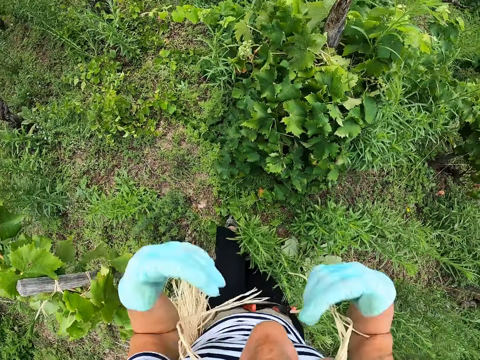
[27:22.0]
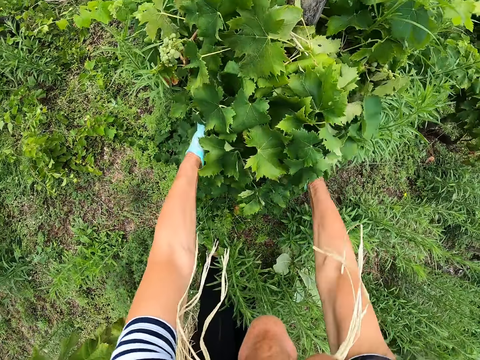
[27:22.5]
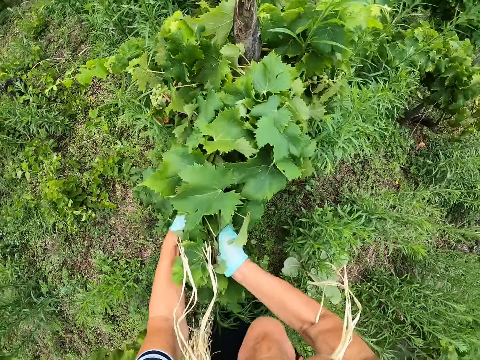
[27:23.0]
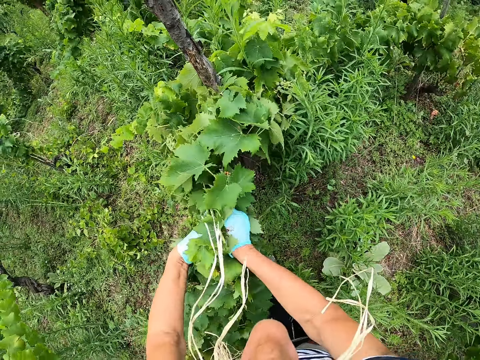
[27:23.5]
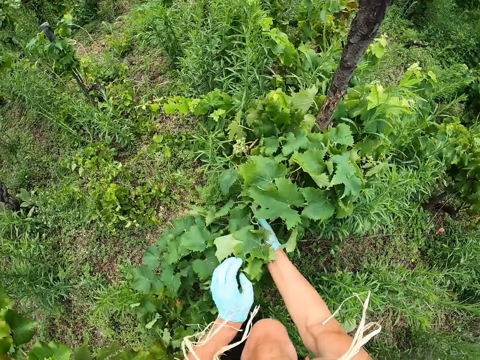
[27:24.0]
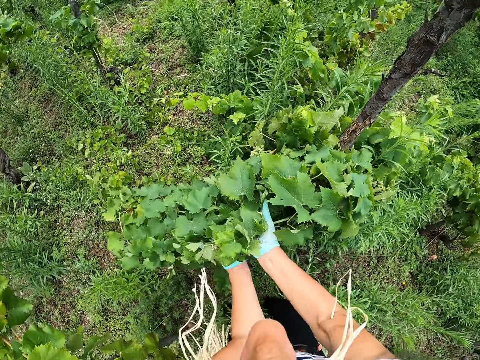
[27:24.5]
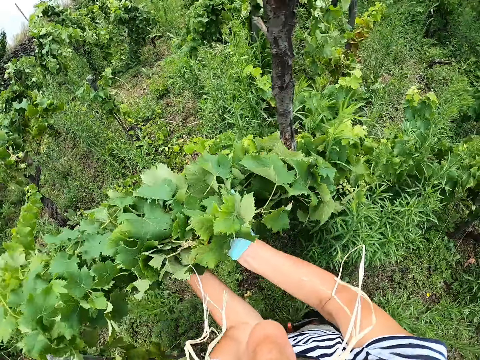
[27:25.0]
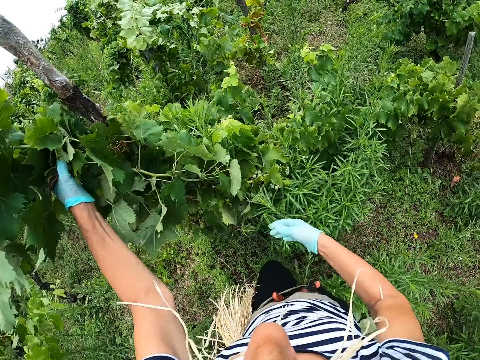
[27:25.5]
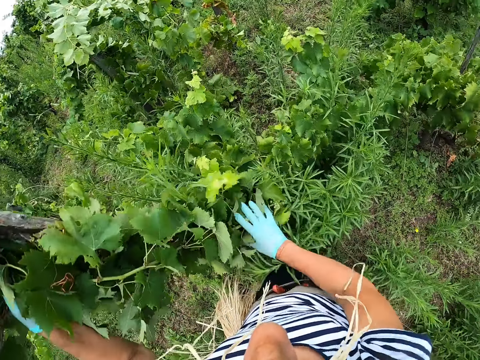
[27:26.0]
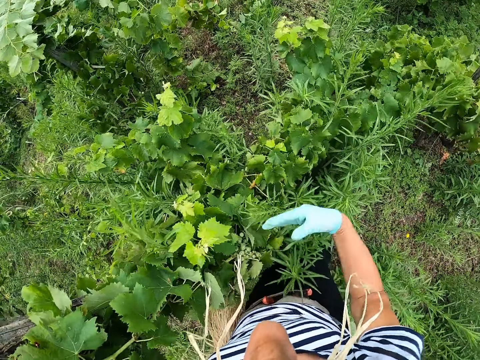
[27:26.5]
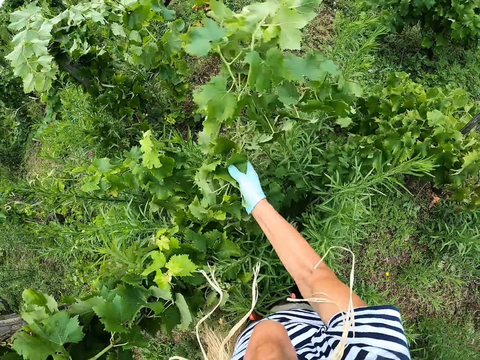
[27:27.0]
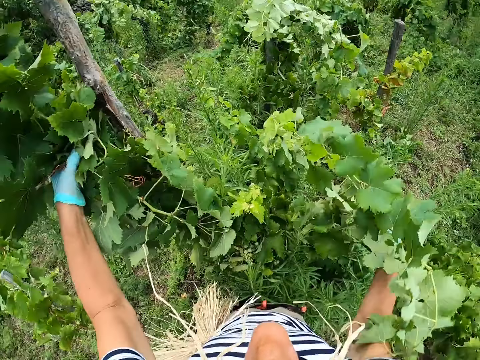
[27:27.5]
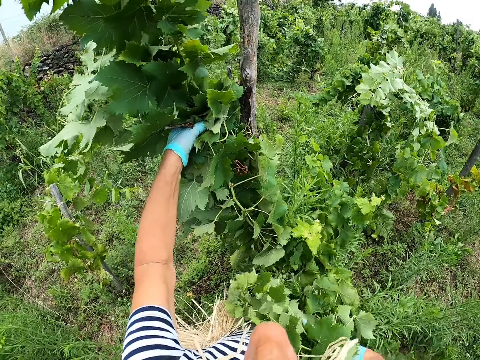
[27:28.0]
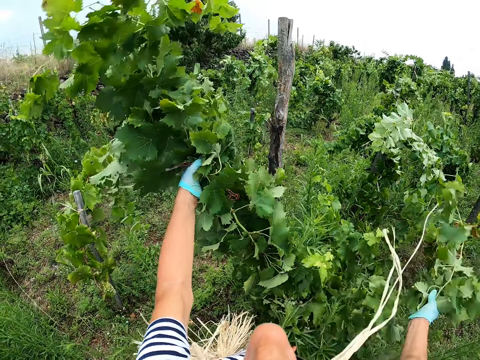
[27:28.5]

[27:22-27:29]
The camera wearer moves around. They adjust the leaves on the wood. They lift up the tree leaves.

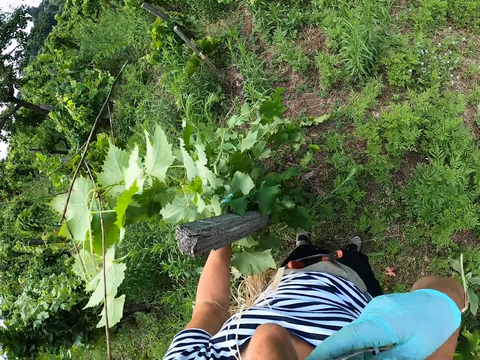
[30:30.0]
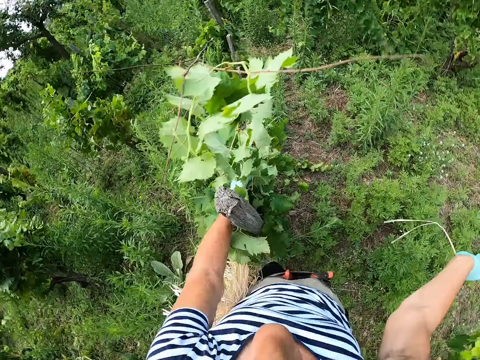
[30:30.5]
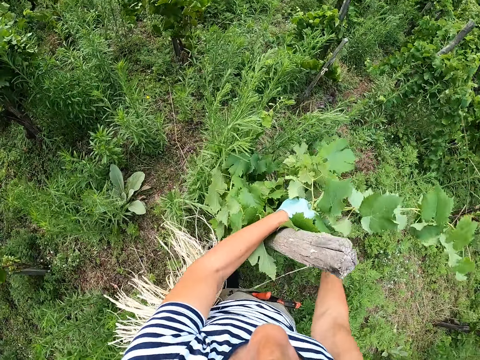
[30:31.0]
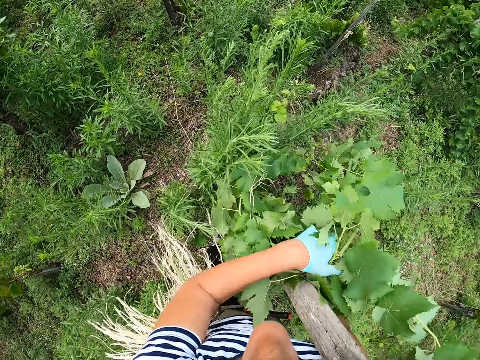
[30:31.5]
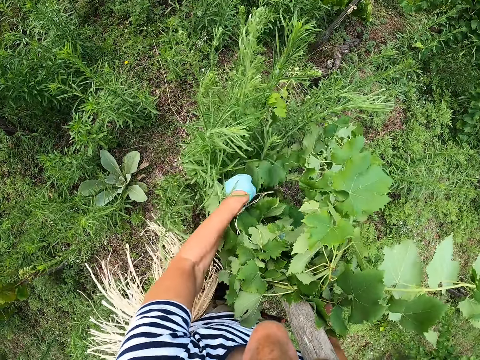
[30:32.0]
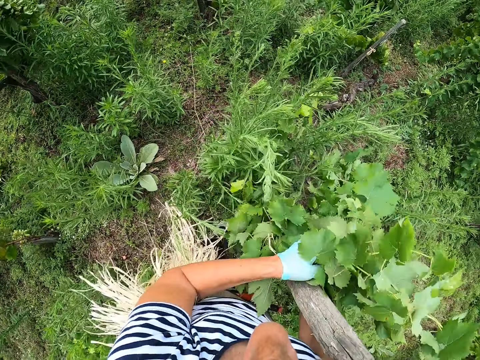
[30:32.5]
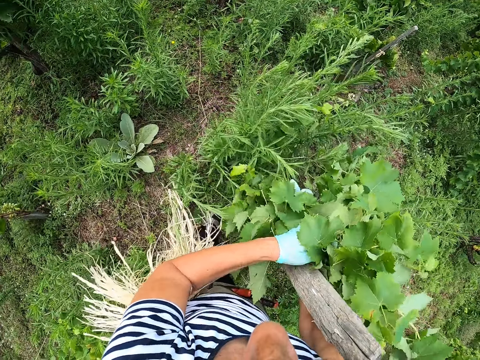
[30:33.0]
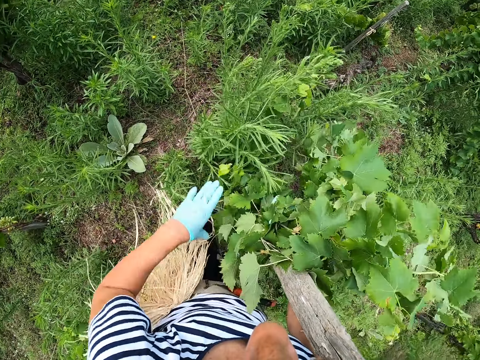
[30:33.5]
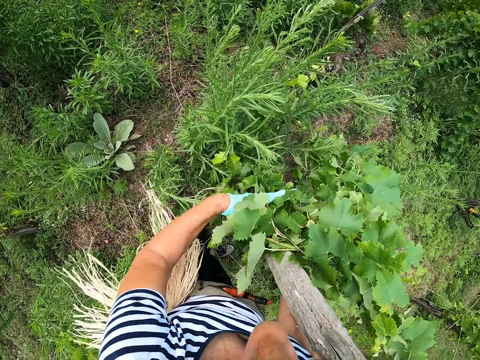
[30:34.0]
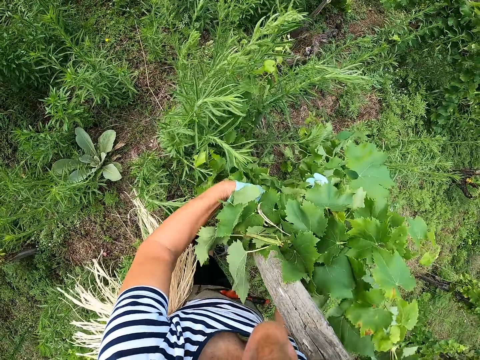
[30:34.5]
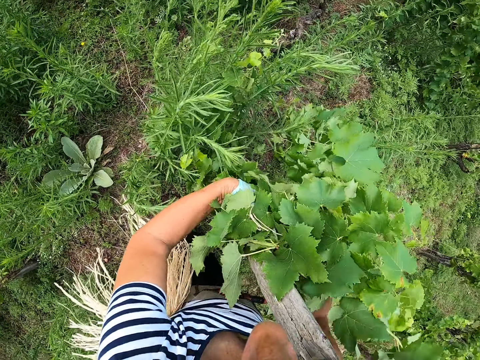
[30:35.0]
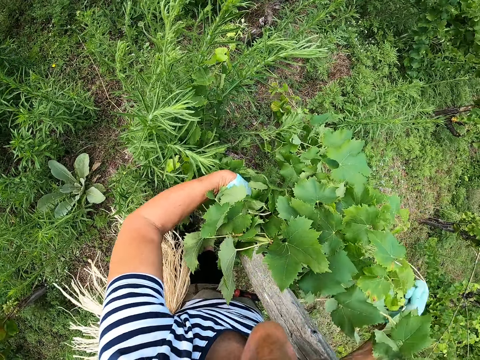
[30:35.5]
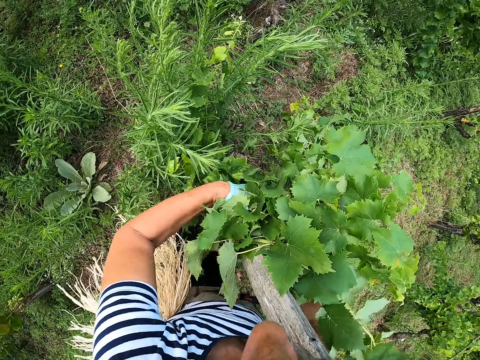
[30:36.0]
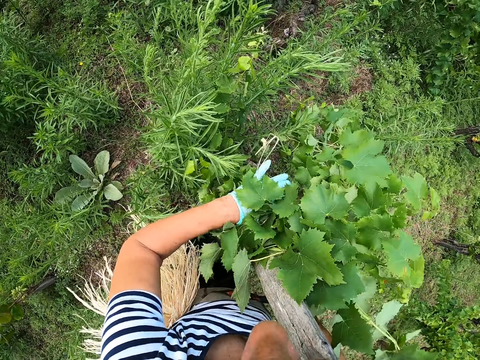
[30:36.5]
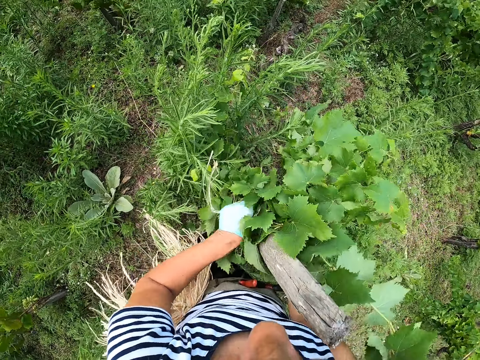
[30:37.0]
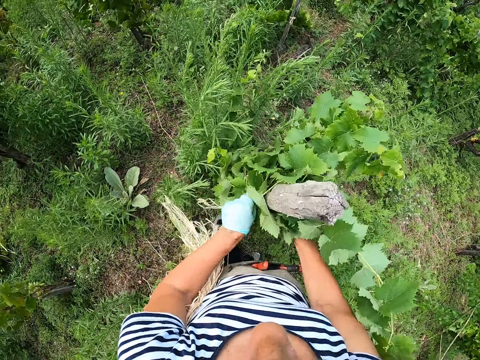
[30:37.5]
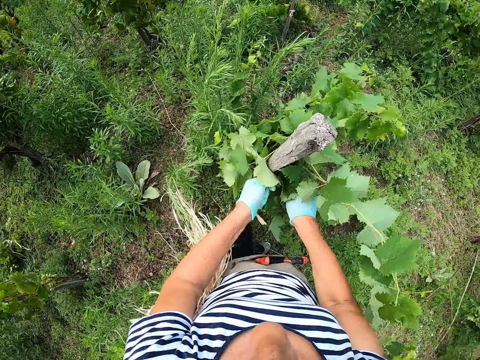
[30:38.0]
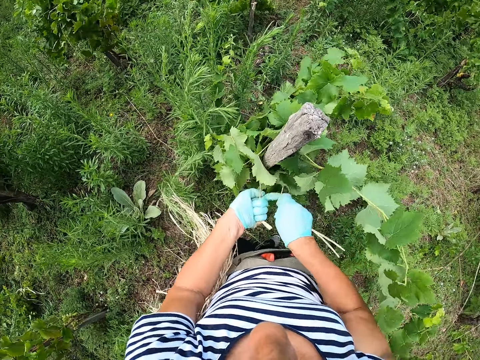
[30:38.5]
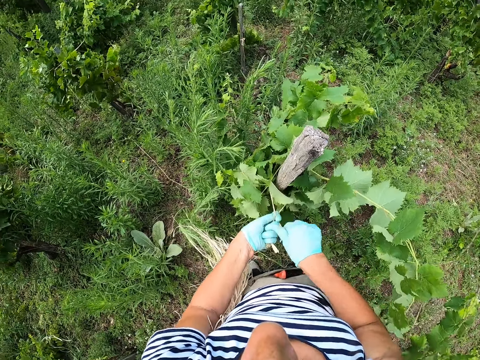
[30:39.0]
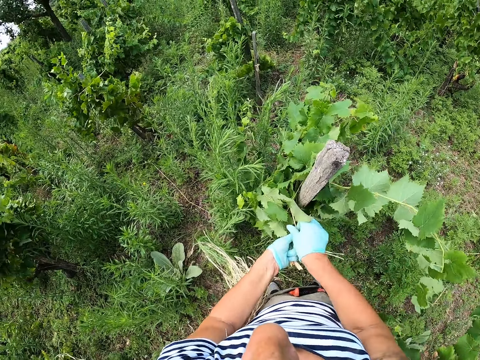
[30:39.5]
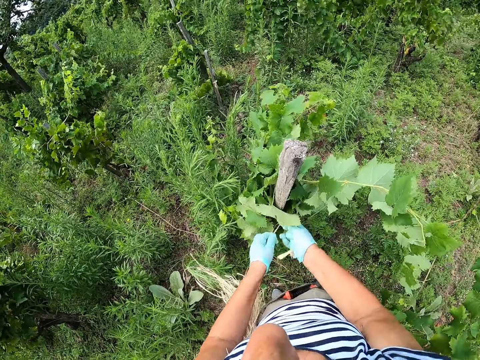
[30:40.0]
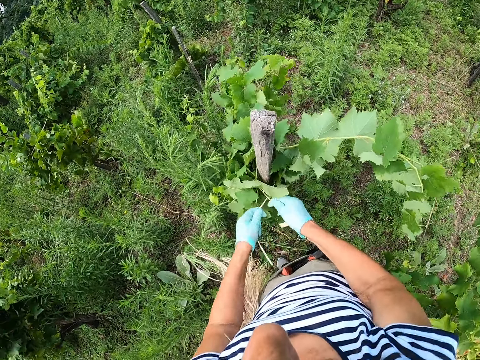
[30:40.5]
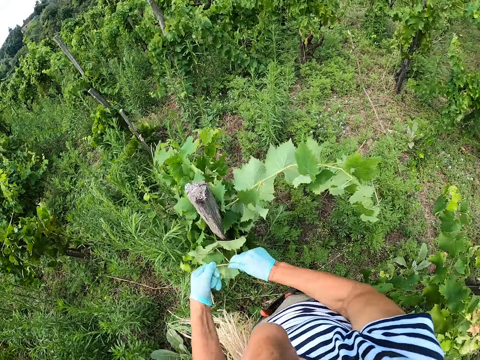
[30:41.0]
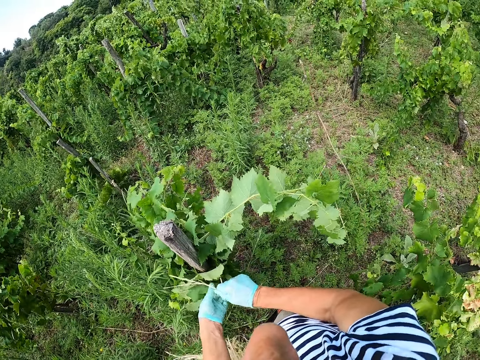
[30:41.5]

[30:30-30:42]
The camera wearer adjusts the leaves. They tie the leaves.

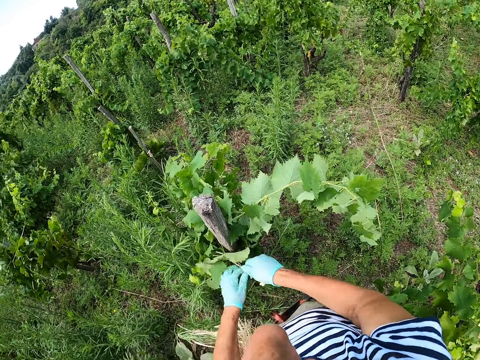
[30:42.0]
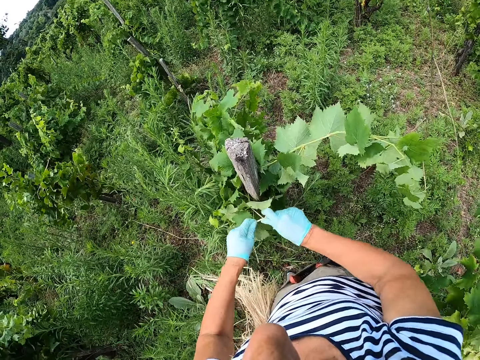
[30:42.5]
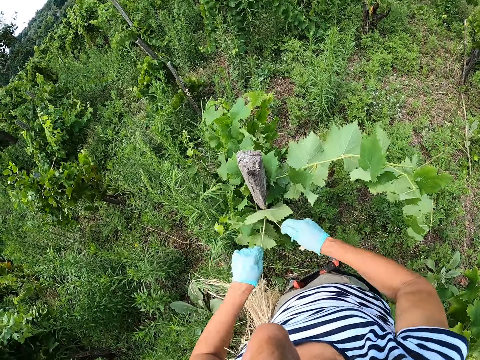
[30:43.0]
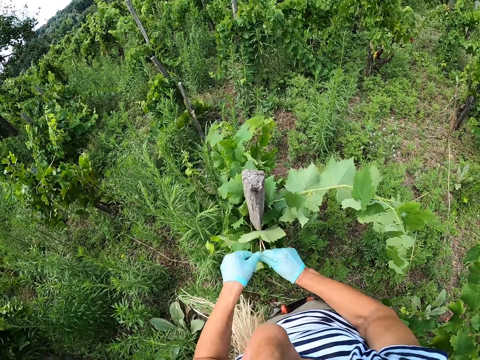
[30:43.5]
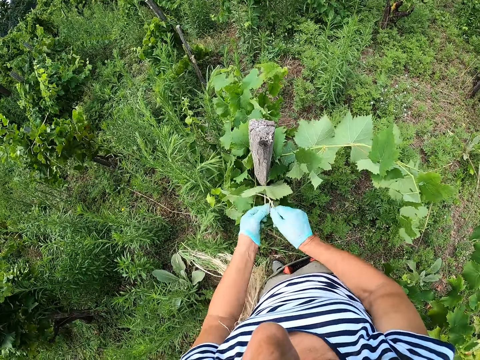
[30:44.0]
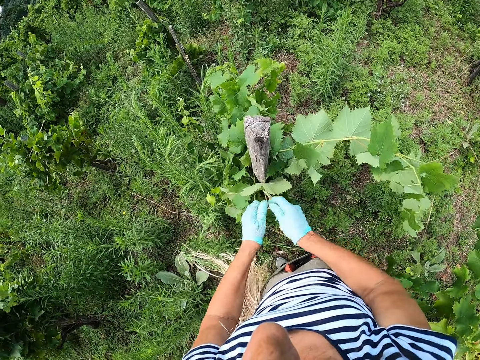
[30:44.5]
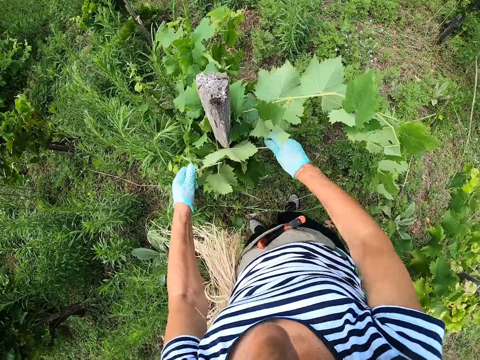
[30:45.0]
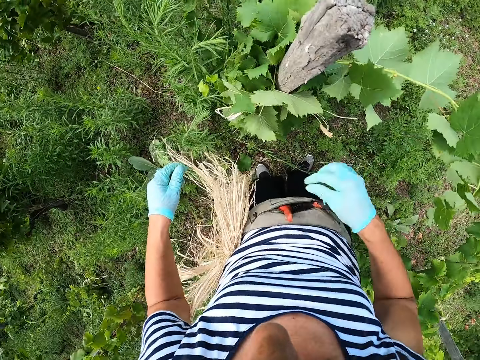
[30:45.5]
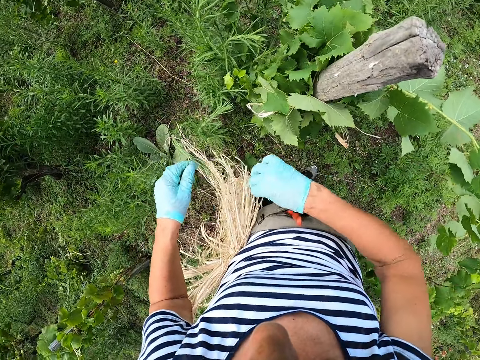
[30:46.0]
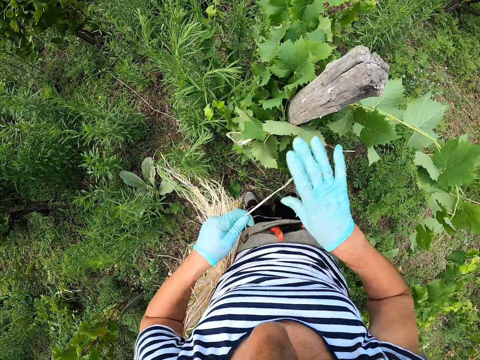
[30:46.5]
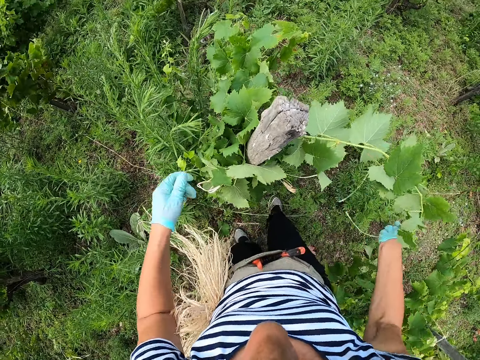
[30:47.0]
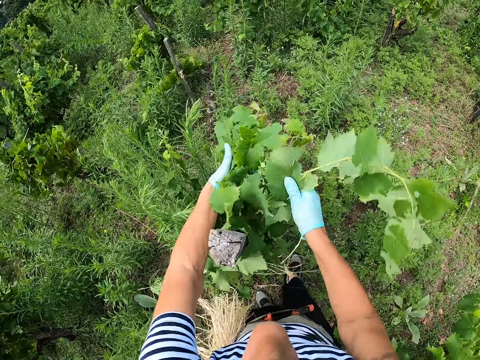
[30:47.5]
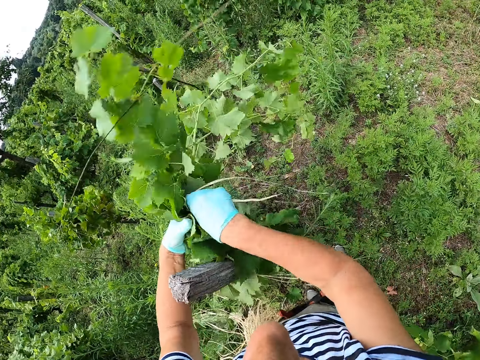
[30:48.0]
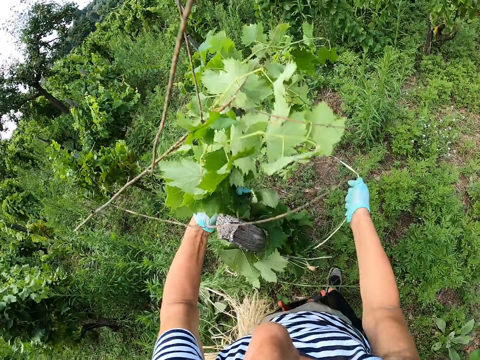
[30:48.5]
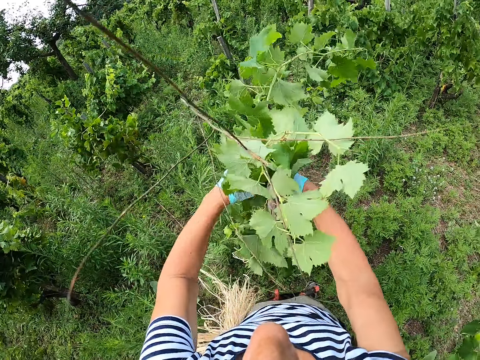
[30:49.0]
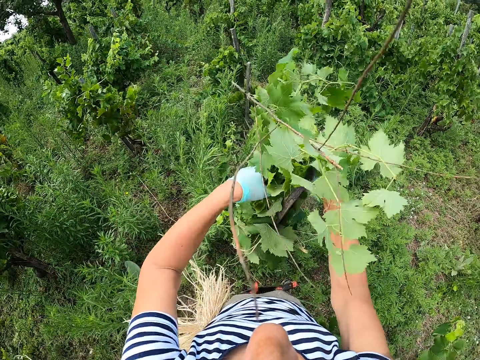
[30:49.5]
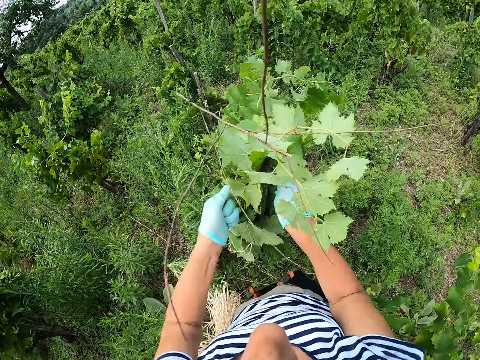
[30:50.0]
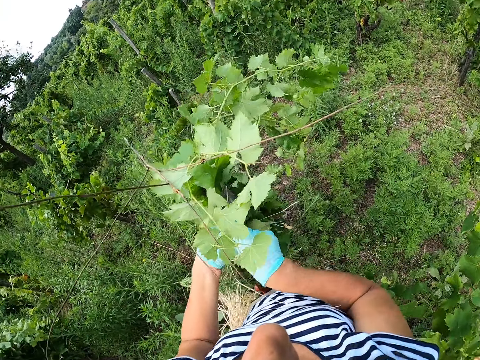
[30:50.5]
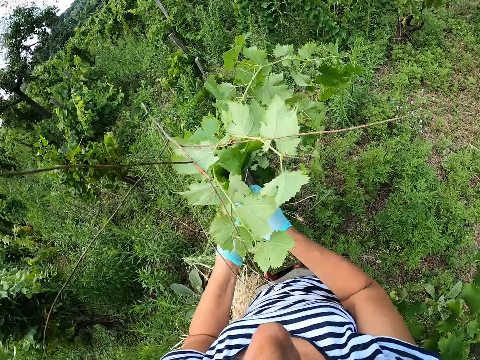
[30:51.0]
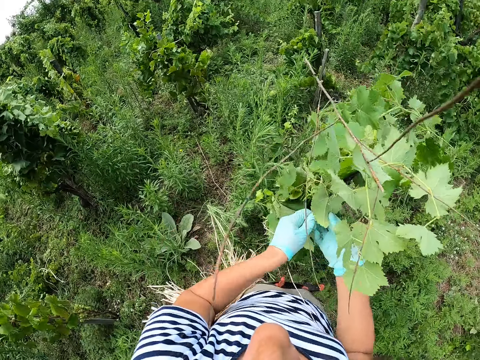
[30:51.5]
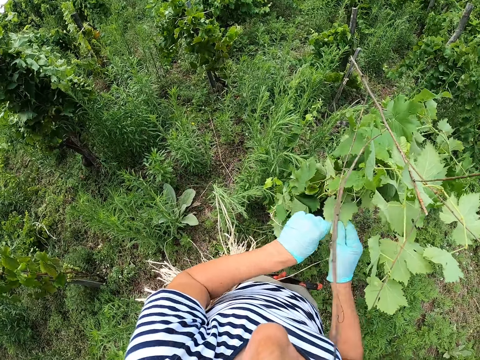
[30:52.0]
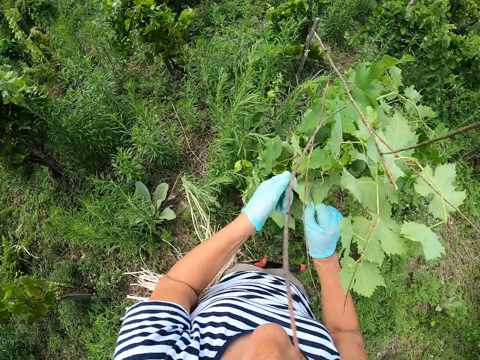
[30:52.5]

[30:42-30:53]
The camera wearer pulls the strings. They take a rope. They adjust the leaves. They tie the leaves.
